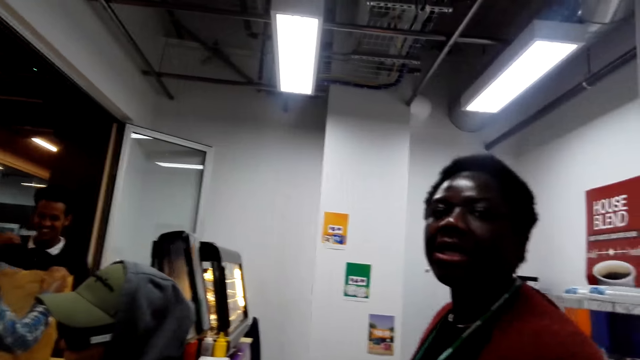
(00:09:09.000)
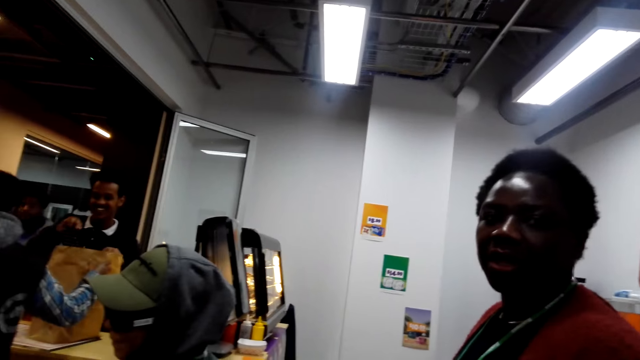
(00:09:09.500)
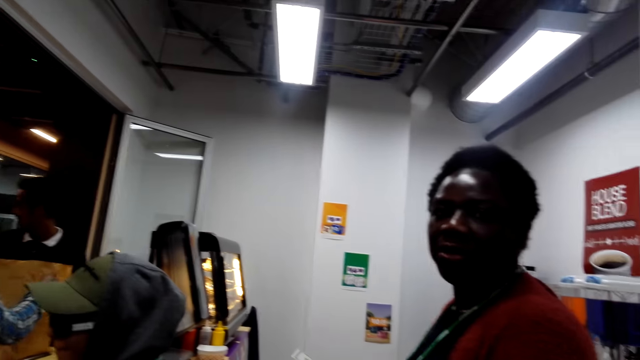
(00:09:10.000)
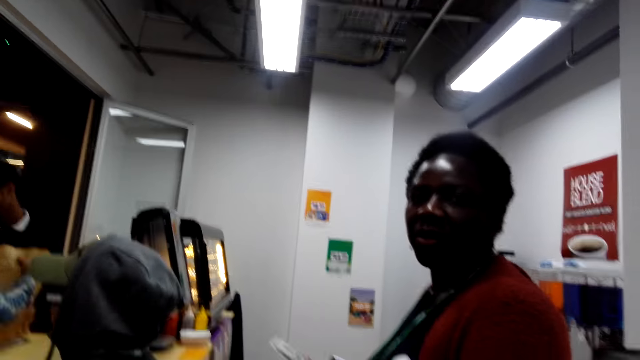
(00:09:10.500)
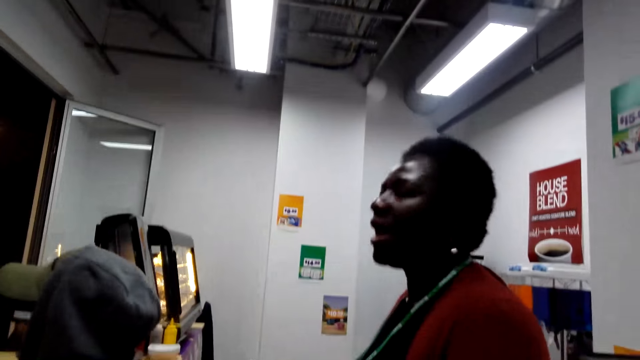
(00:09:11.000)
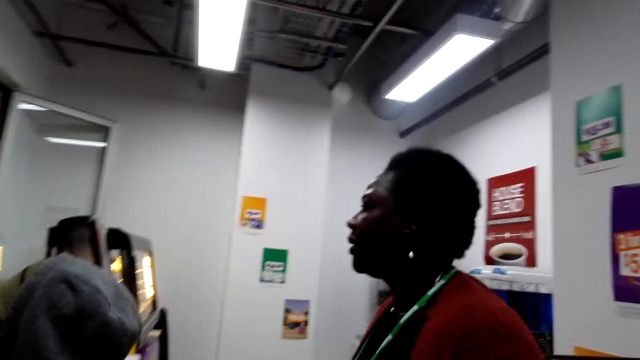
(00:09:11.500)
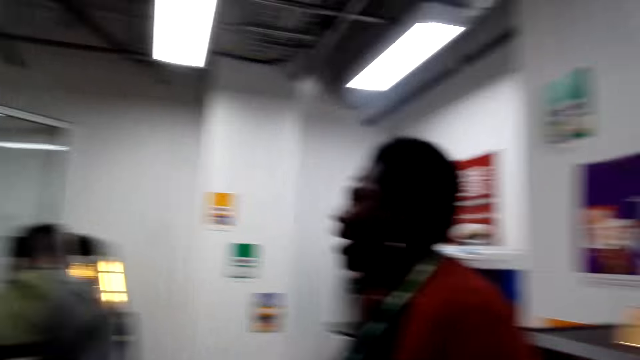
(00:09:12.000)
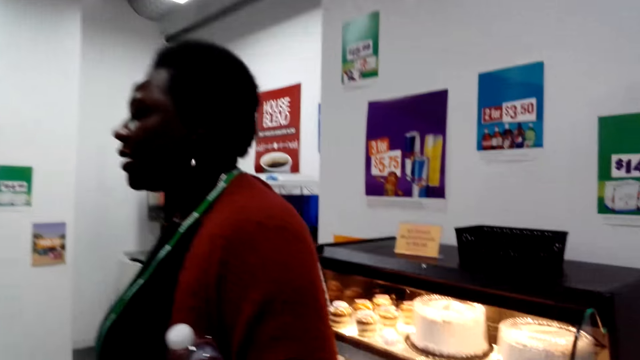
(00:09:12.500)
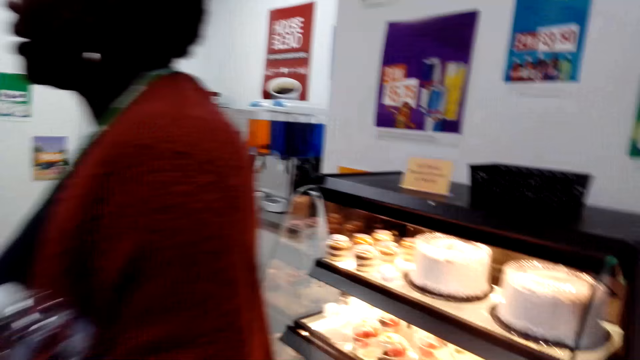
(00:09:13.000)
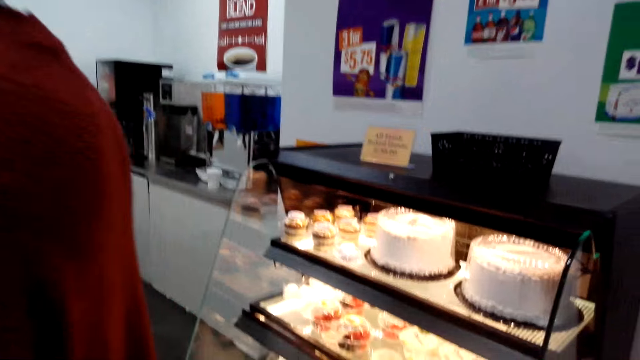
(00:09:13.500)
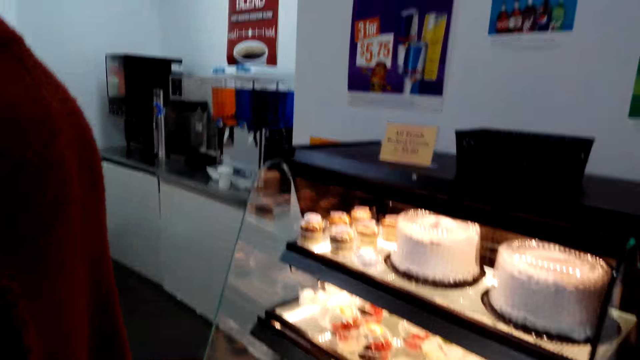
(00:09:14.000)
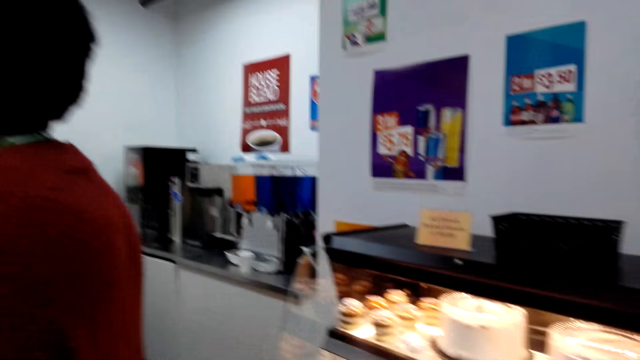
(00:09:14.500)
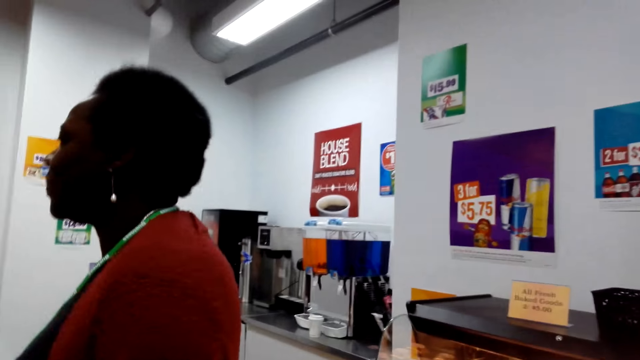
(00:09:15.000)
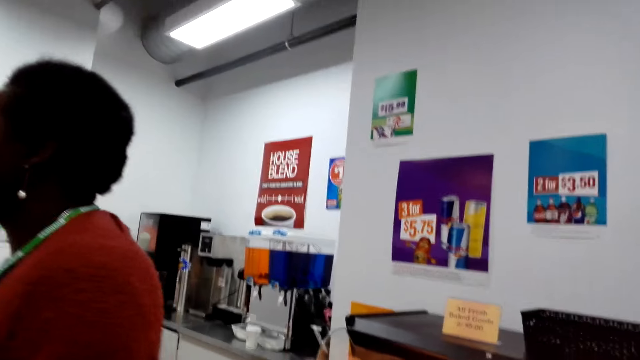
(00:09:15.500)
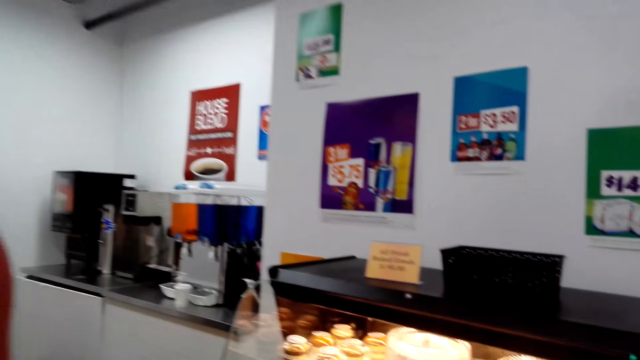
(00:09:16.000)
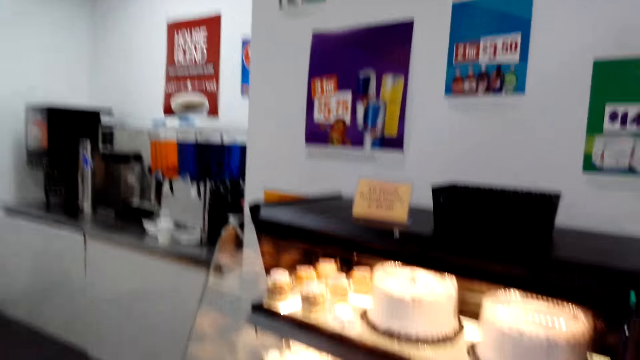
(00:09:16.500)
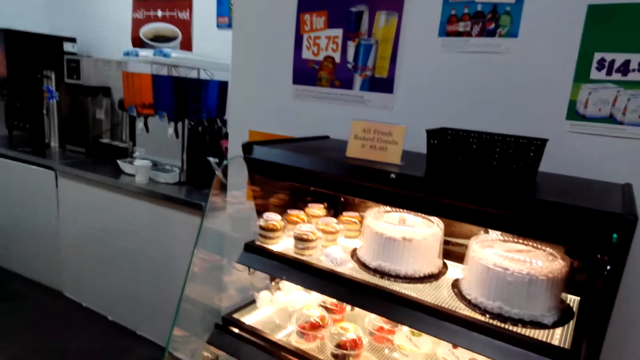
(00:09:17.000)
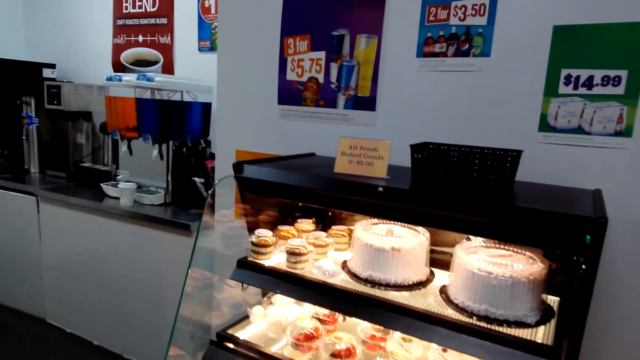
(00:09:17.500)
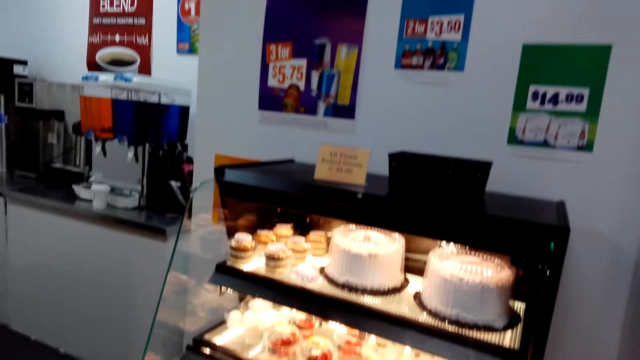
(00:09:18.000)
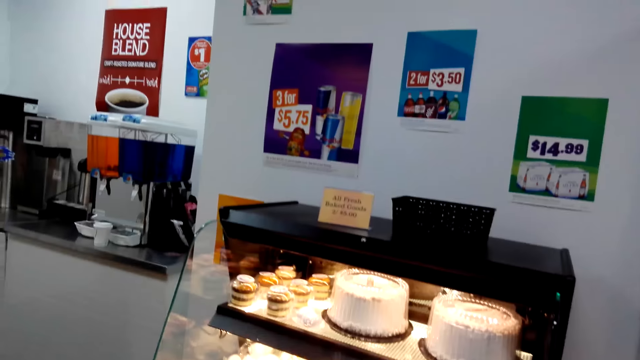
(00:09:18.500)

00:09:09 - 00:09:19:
A woman converses with the camera wearer. The camera wearer converses with the woman. They converse with the woman again. They stare at the cake.

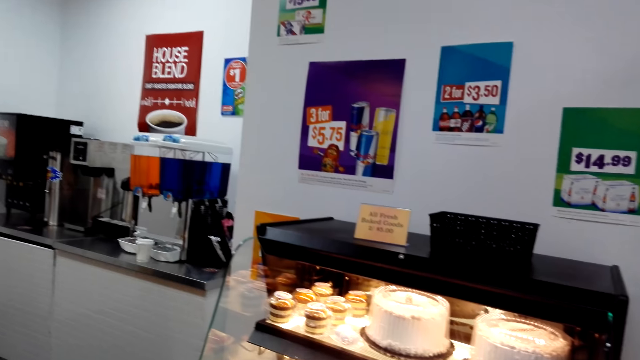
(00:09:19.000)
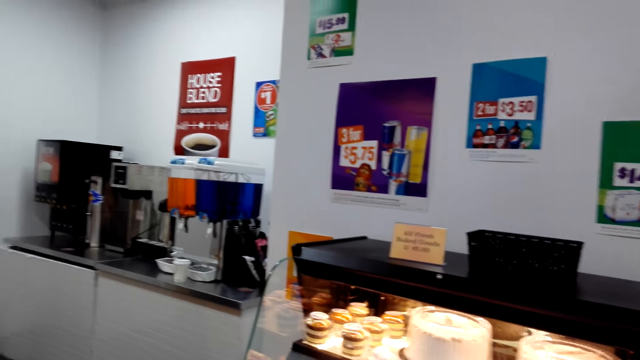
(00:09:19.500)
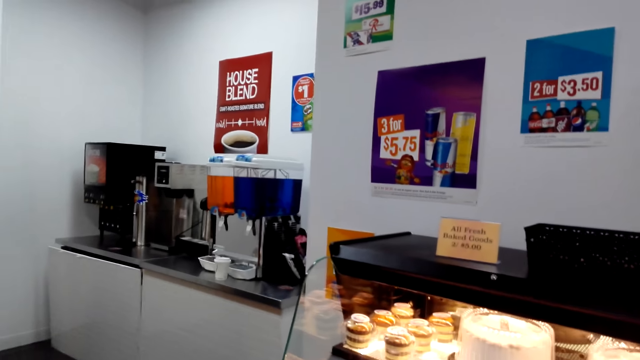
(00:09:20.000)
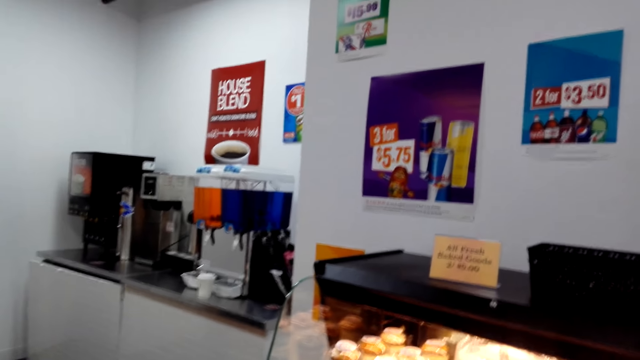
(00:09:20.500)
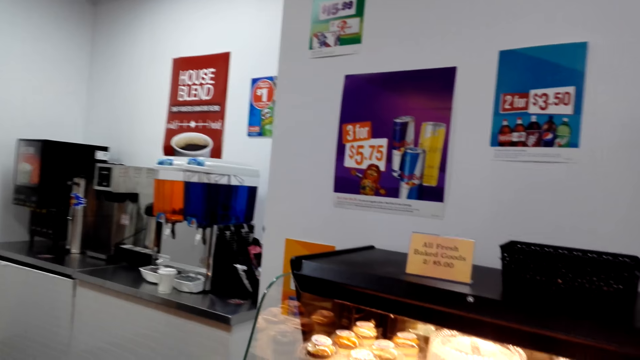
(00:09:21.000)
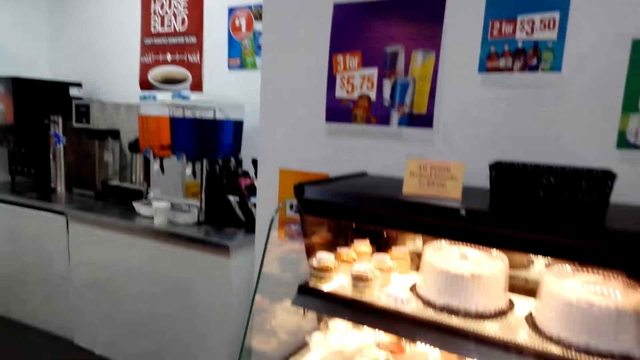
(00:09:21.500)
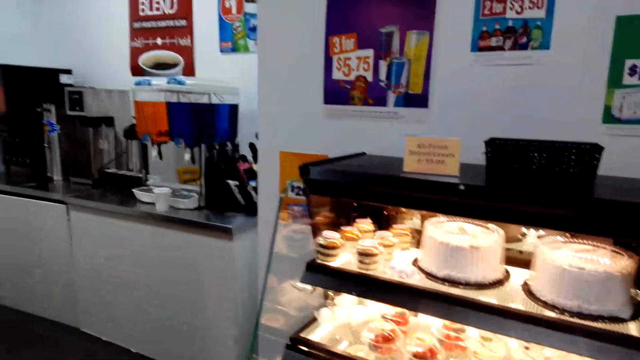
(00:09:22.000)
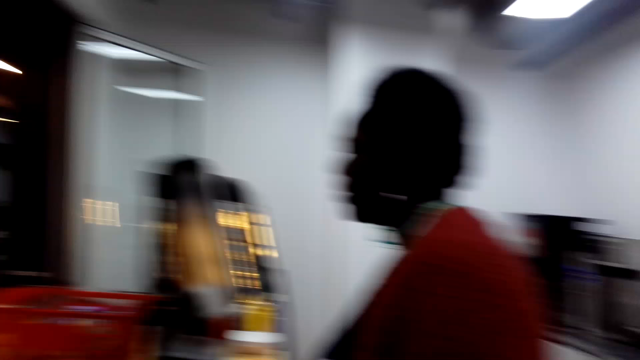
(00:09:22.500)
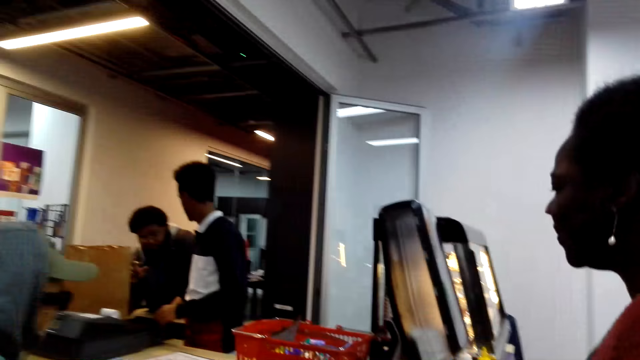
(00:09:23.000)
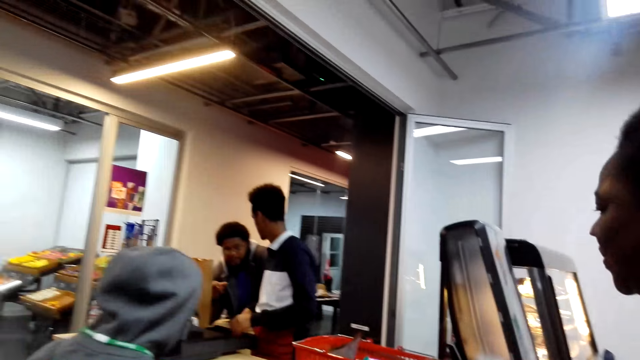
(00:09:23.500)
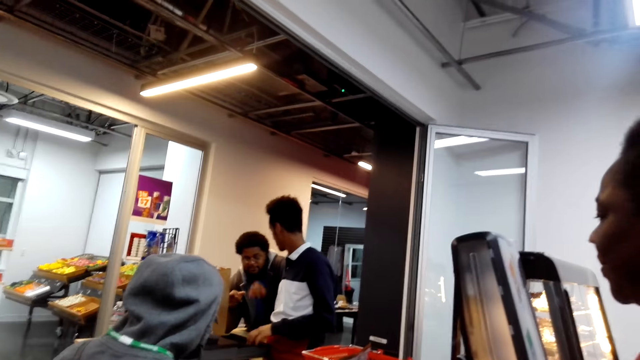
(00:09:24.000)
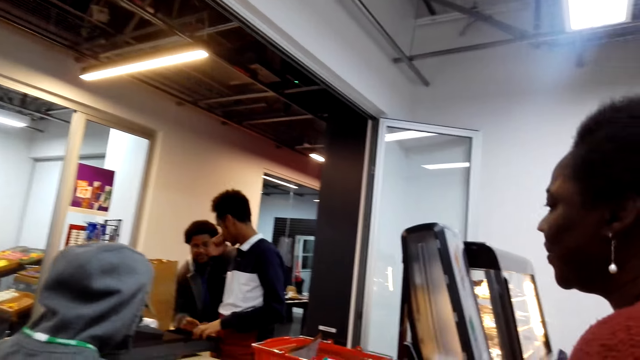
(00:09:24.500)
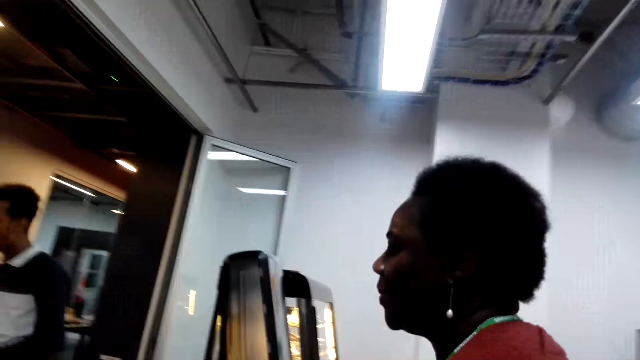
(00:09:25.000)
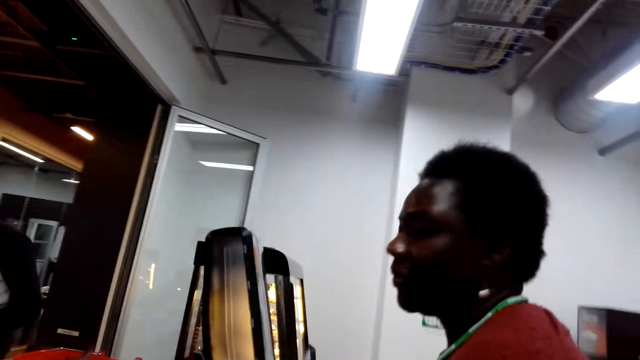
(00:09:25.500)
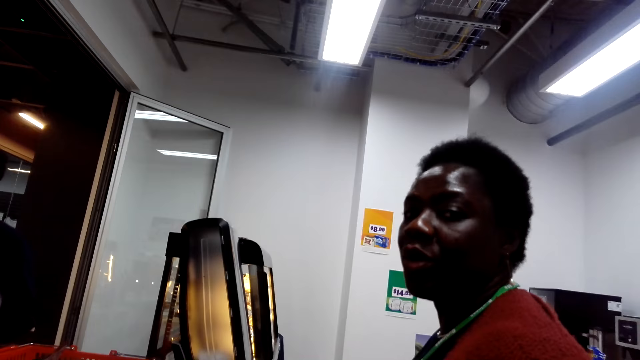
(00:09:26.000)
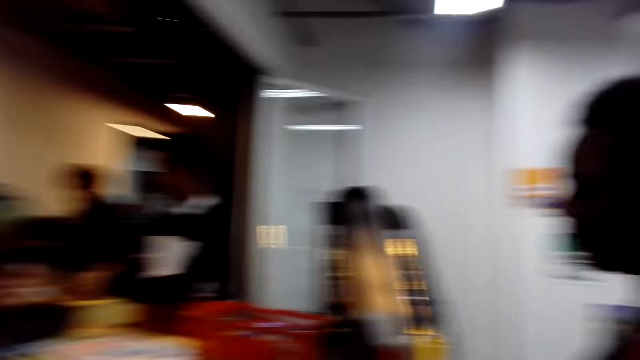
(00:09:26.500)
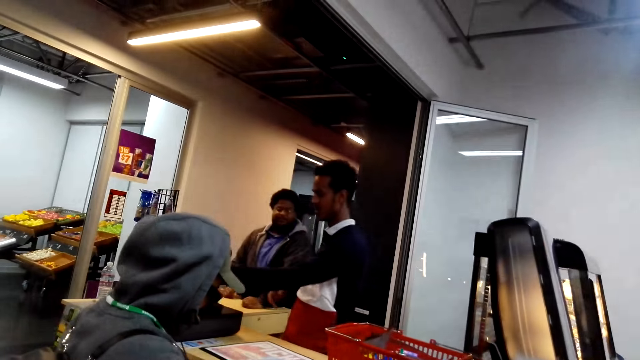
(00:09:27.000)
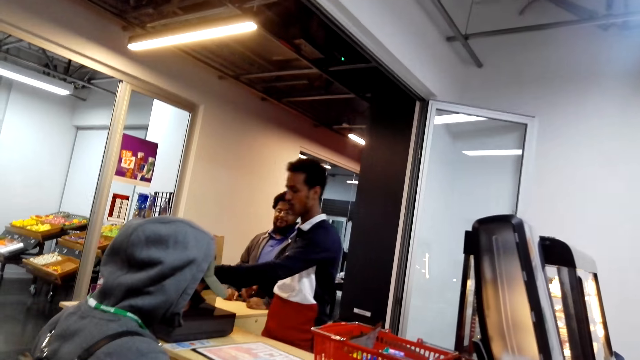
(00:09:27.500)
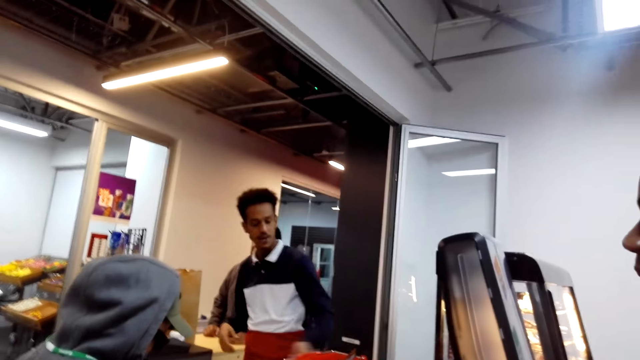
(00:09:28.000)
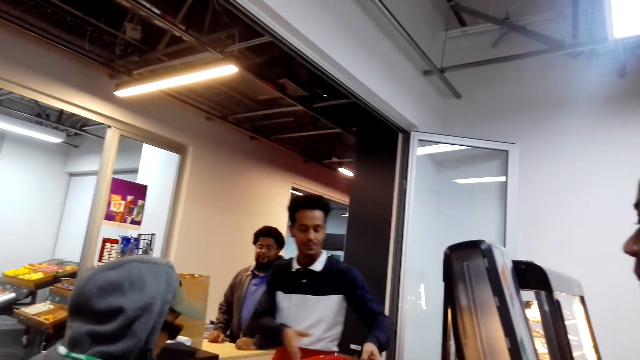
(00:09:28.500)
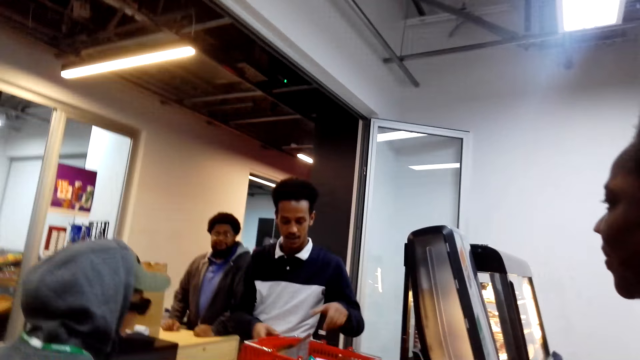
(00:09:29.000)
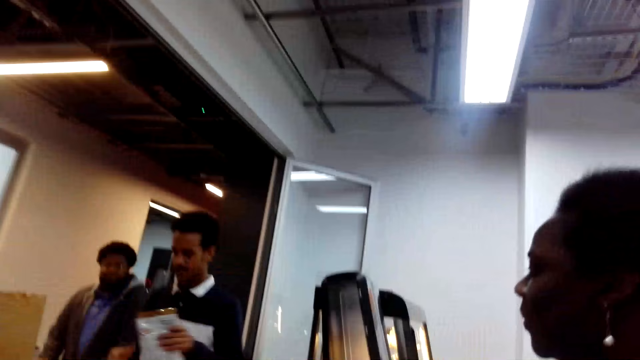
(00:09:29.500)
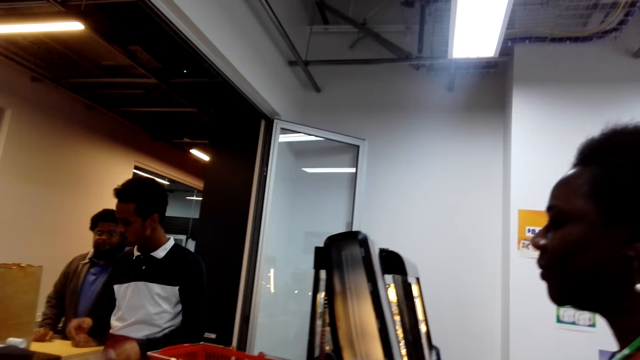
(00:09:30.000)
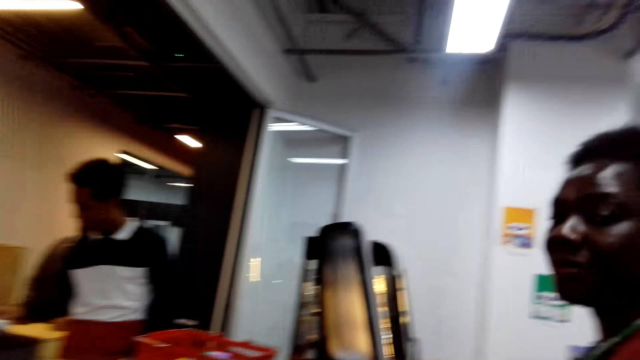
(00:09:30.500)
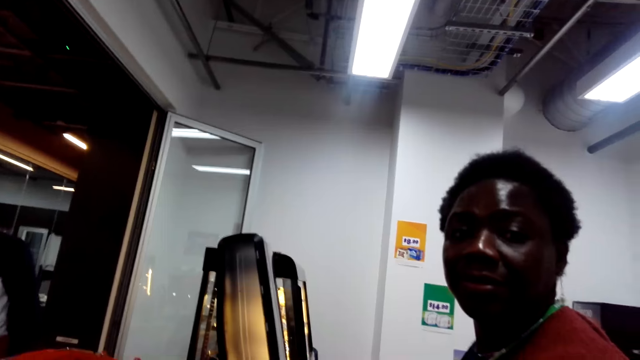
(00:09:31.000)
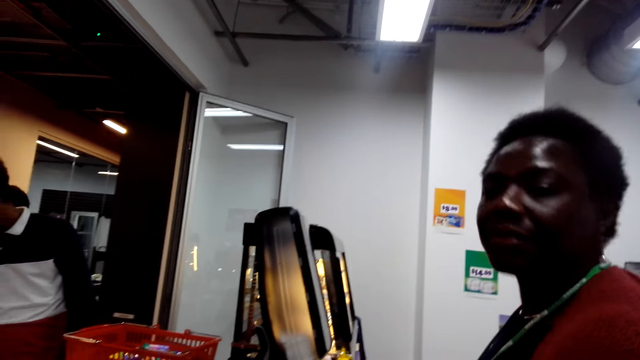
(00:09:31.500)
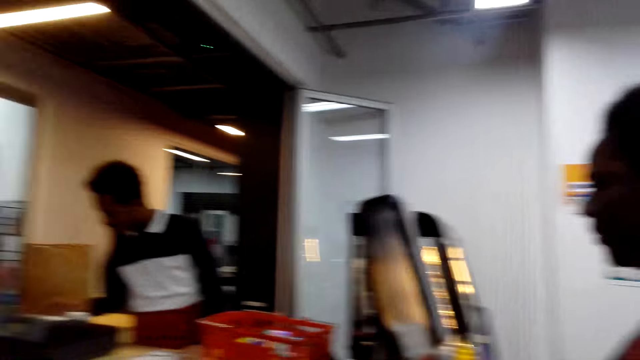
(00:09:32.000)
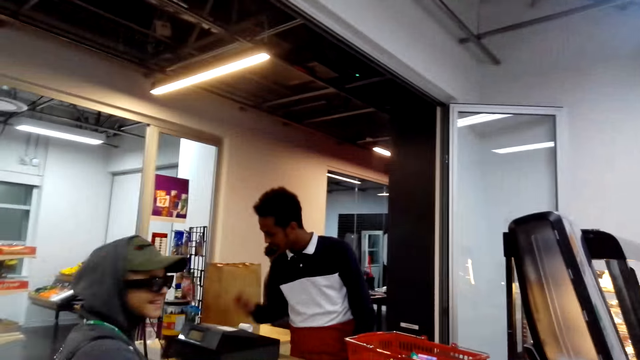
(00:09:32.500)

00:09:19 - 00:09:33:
The camera wearer looks around the supermarket. They move the camera around. They converse with a woman. The woman converses with the camera wearer. The camera wearer converses with the woman.
